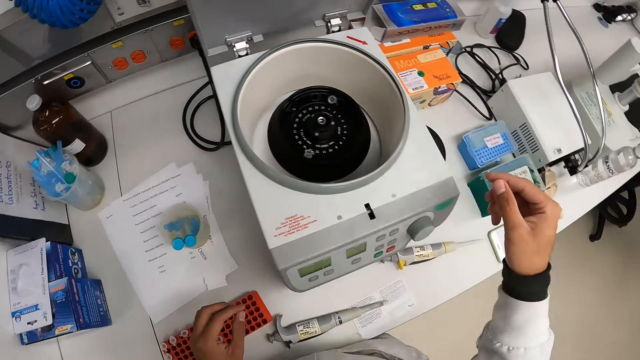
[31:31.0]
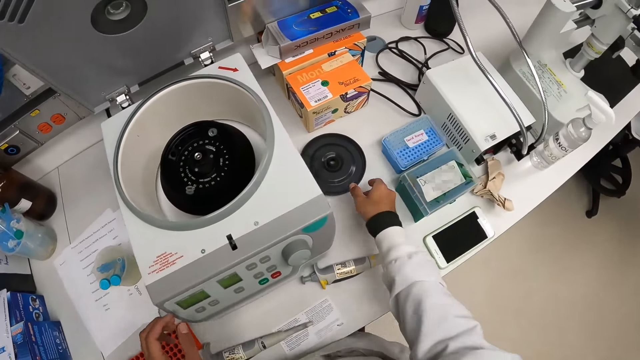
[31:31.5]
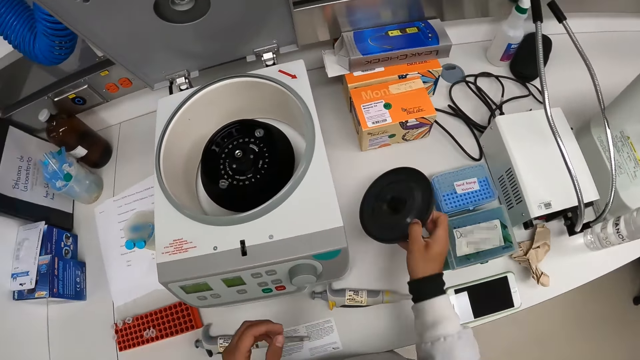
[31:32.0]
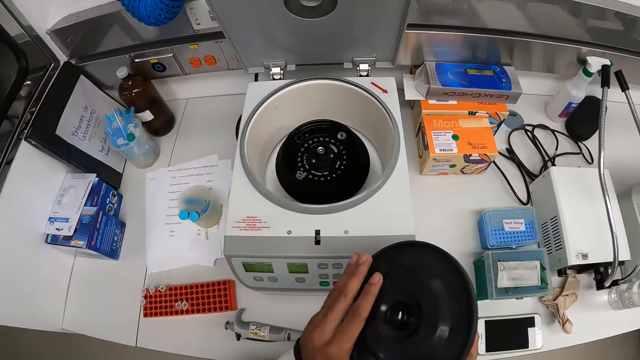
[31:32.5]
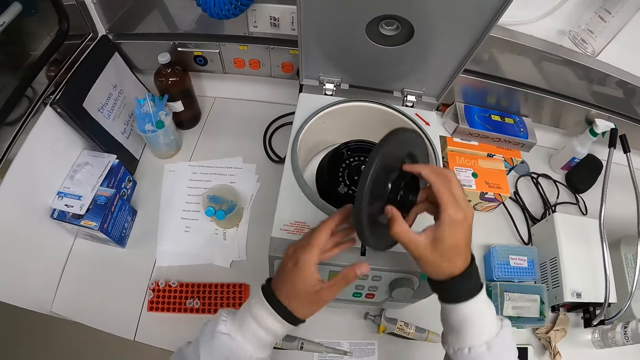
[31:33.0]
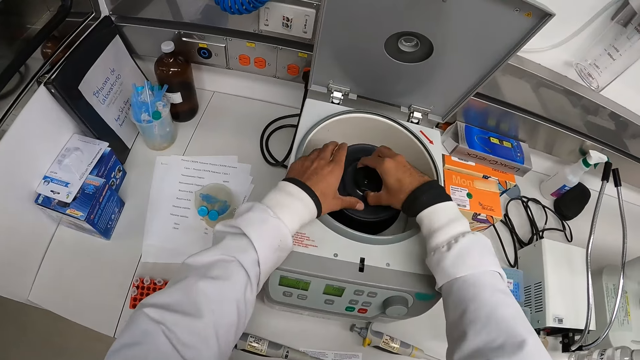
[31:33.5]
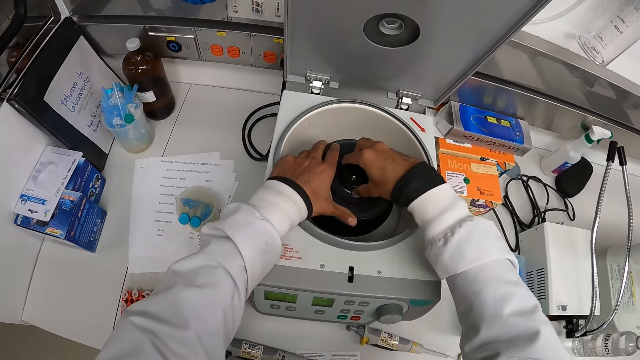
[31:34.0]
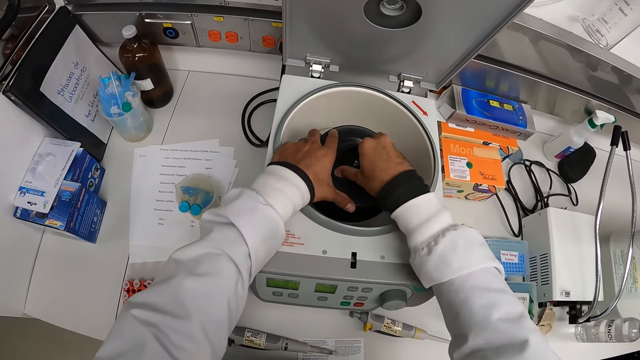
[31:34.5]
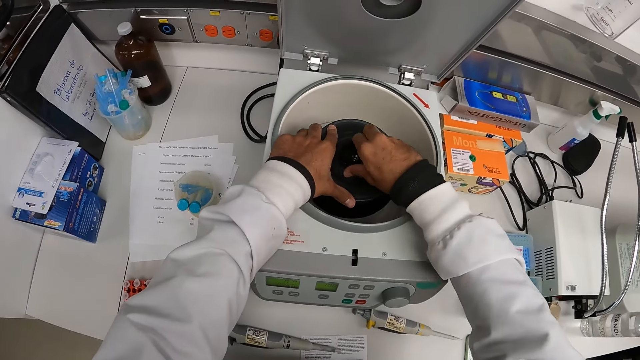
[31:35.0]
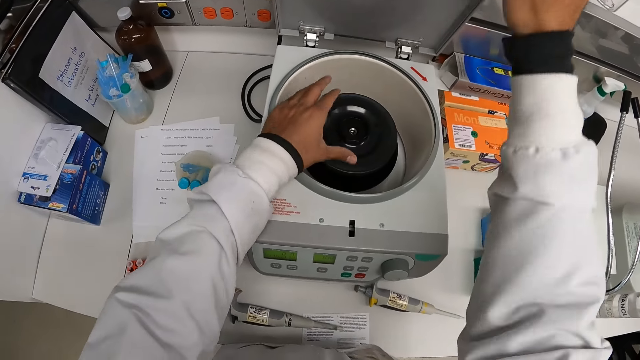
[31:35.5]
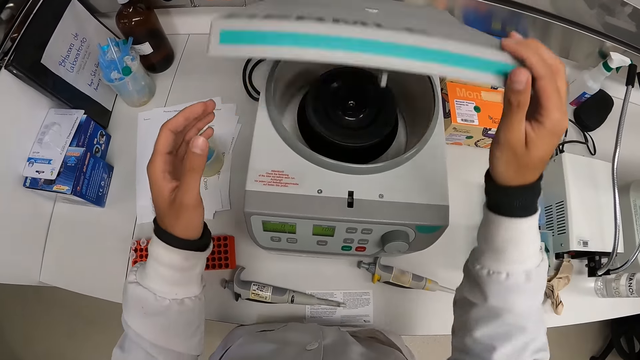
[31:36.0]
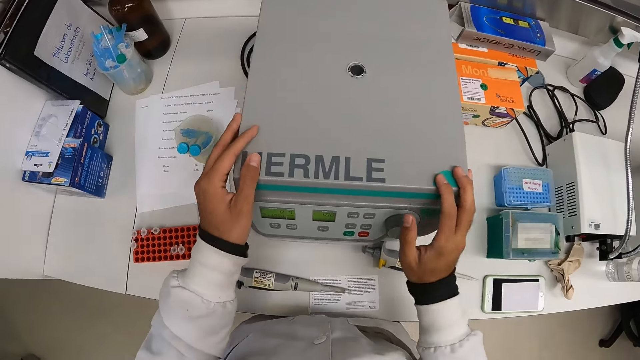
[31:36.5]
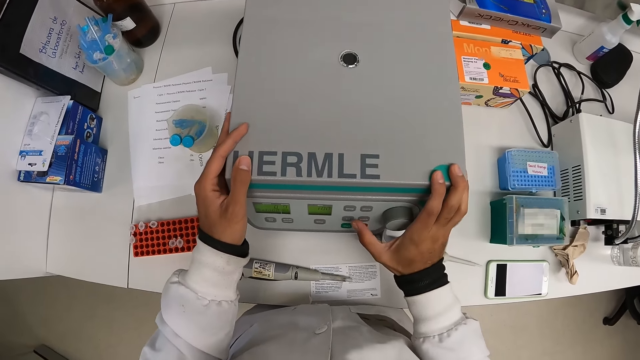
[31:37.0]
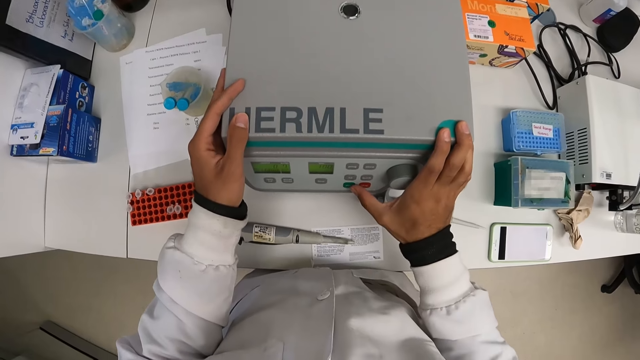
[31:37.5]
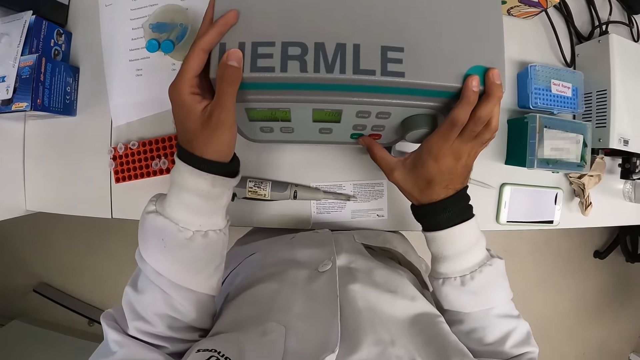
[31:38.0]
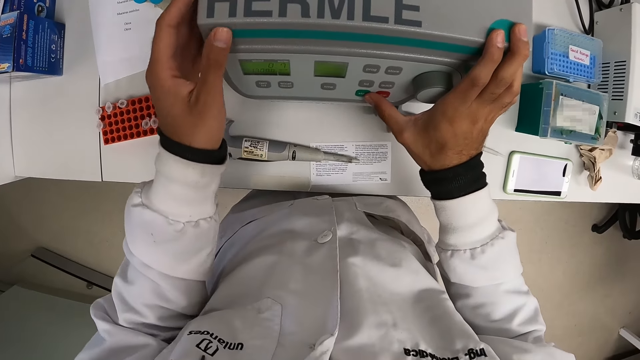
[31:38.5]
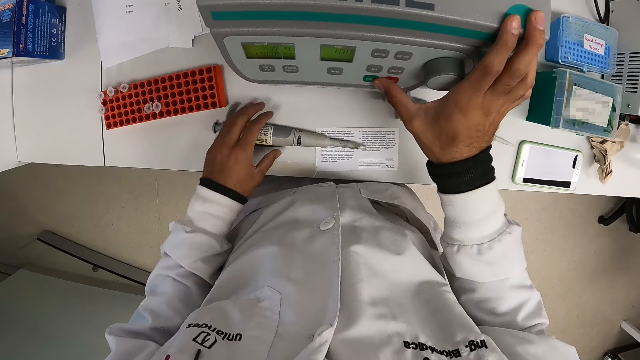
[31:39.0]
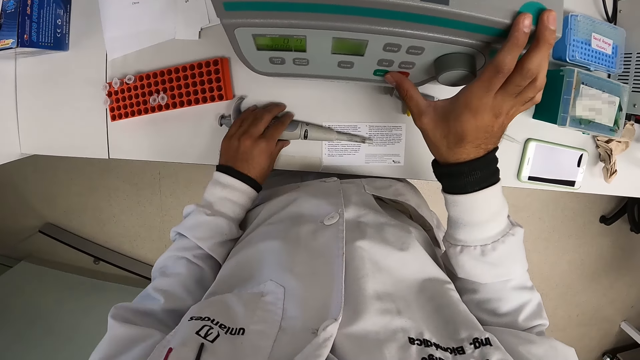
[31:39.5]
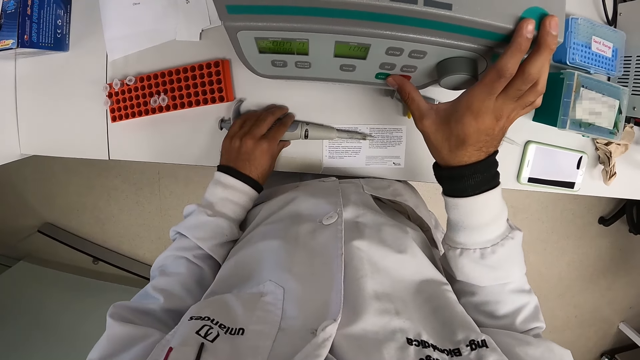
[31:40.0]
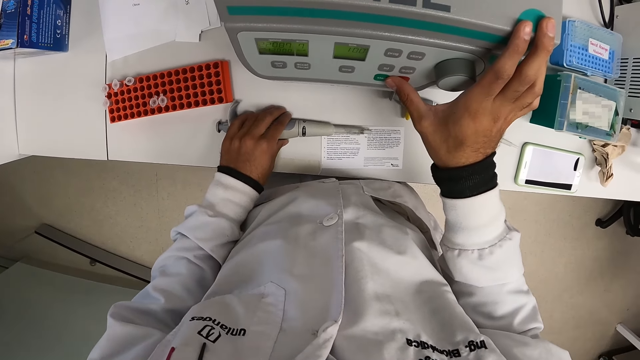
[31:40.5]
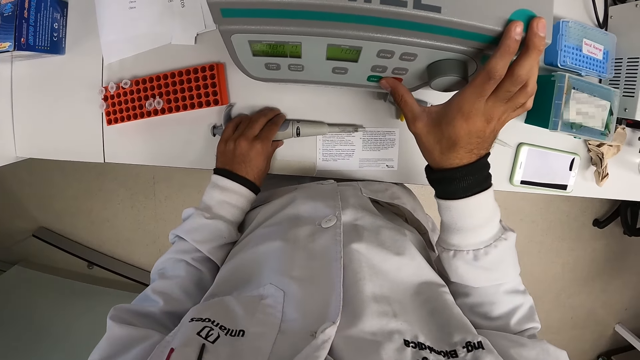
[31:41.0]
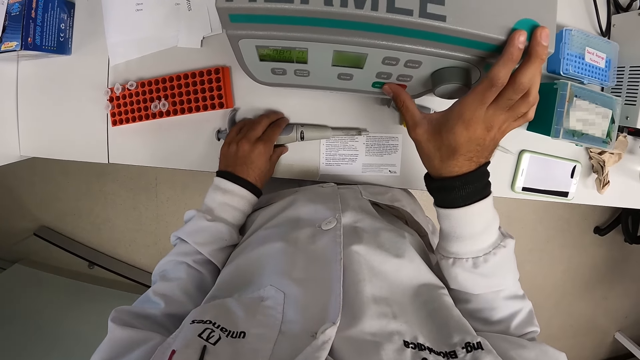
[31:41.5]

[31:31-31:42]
The camera wearer picks the rotor cover from the laboratory table with his right hand. He places the rotor cover in his right hand in the hermle centrifuge machine. He covers the centrifuge machine with his right hand. He operates the centrifuge machine with his right hand.

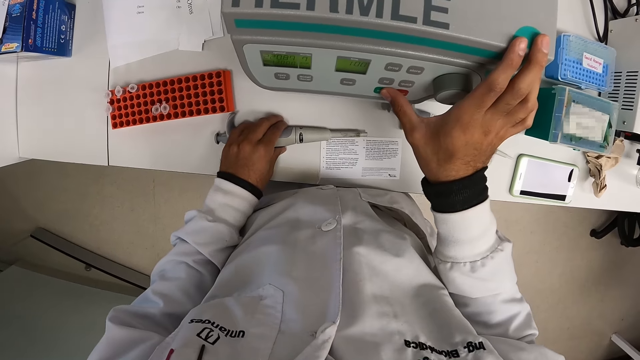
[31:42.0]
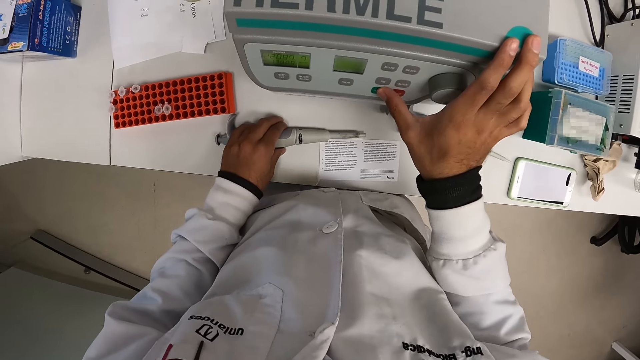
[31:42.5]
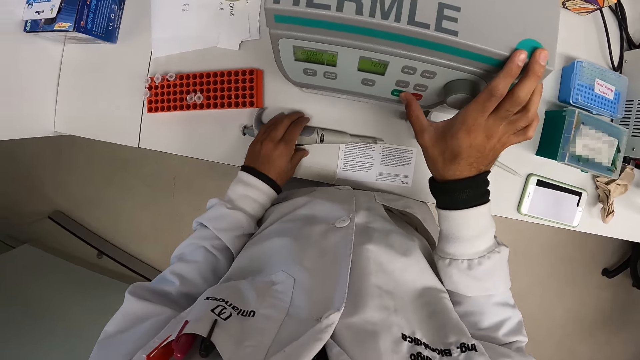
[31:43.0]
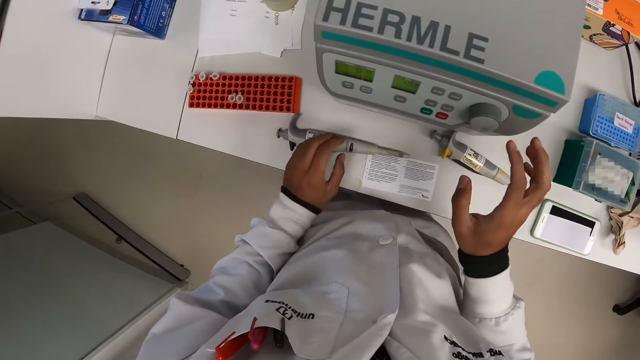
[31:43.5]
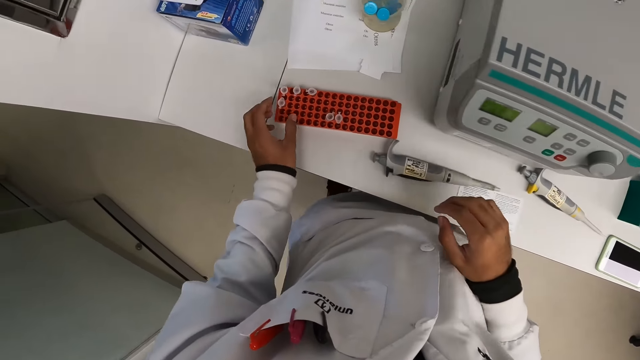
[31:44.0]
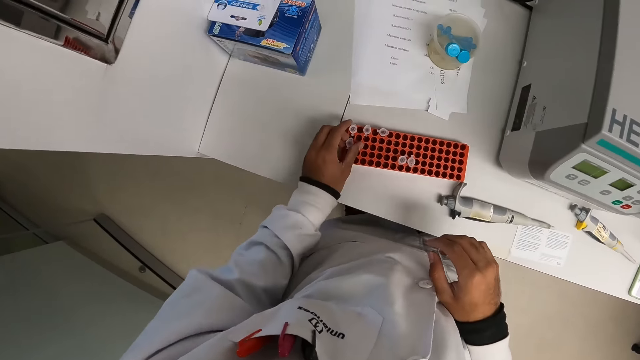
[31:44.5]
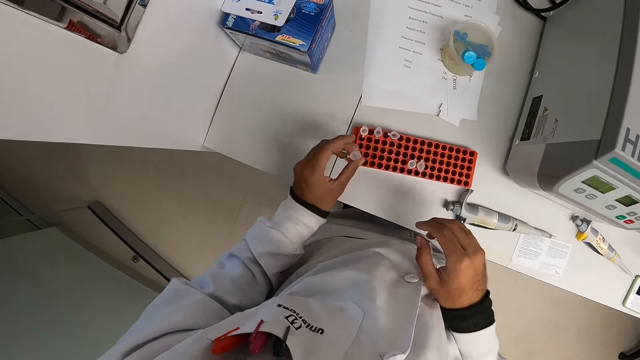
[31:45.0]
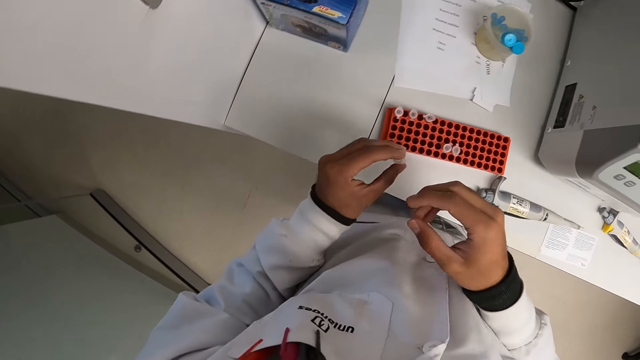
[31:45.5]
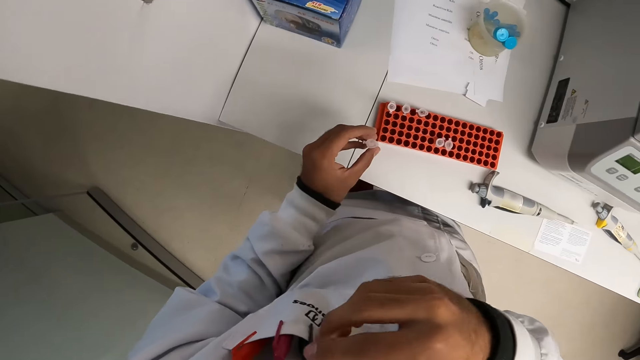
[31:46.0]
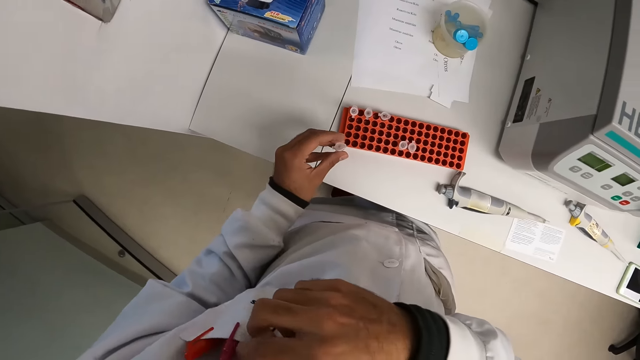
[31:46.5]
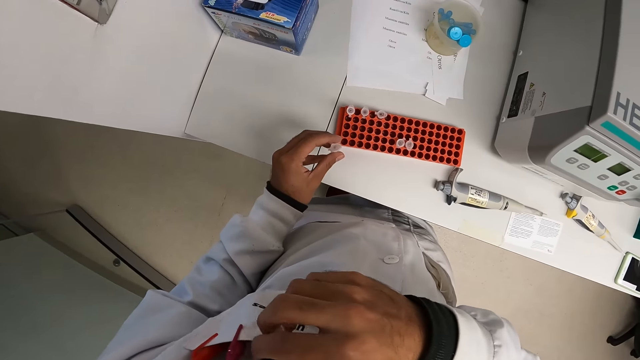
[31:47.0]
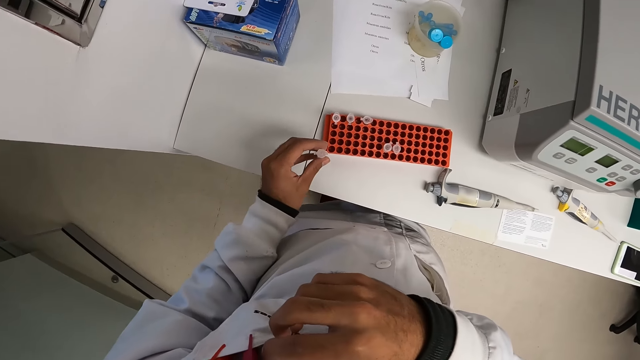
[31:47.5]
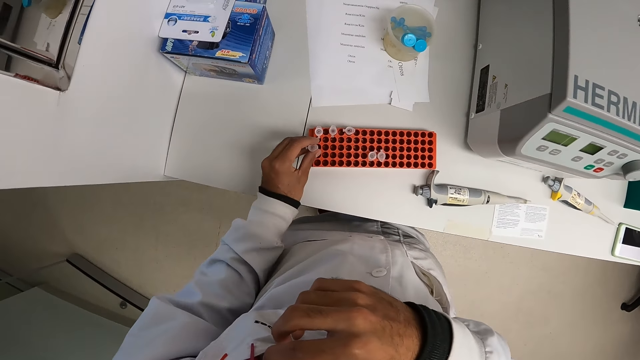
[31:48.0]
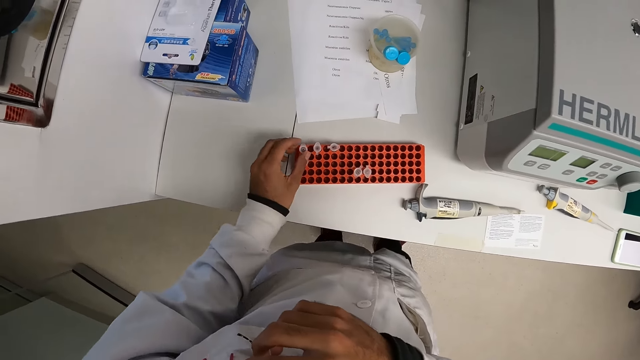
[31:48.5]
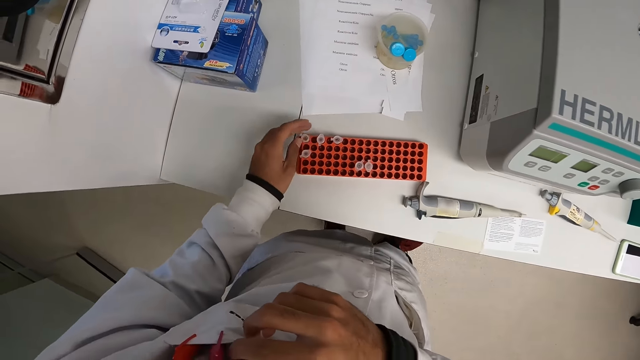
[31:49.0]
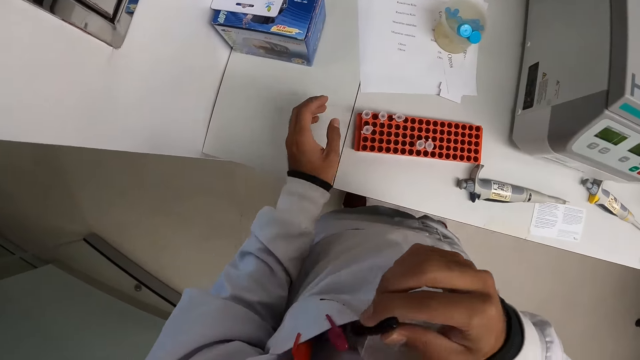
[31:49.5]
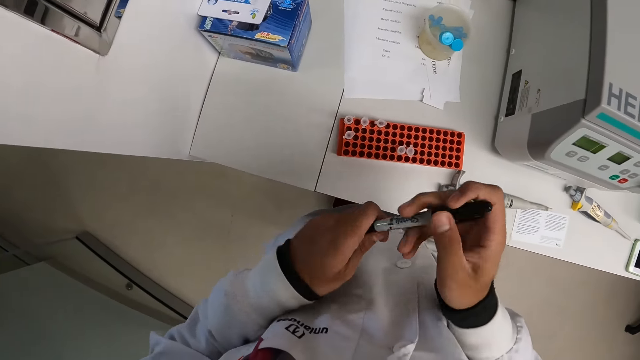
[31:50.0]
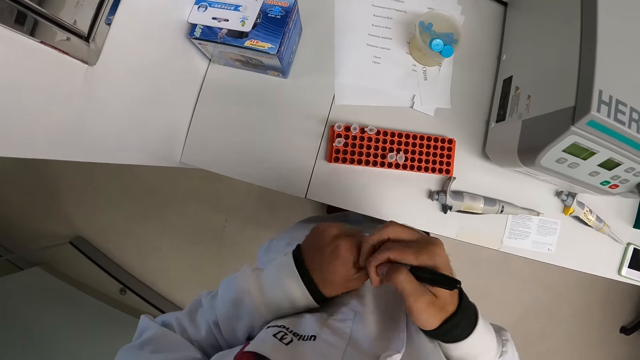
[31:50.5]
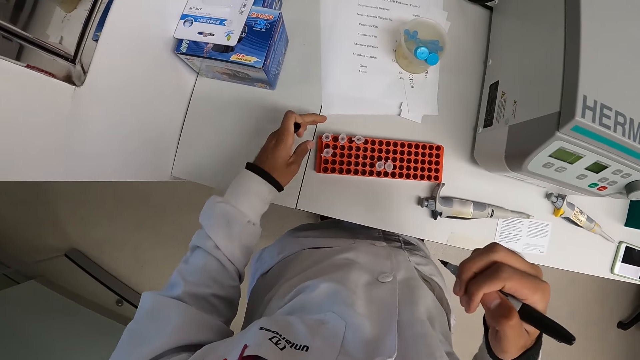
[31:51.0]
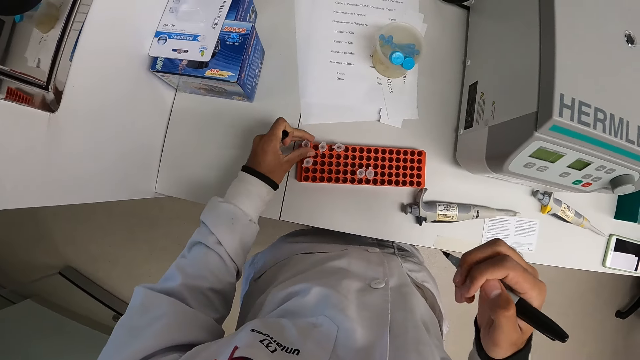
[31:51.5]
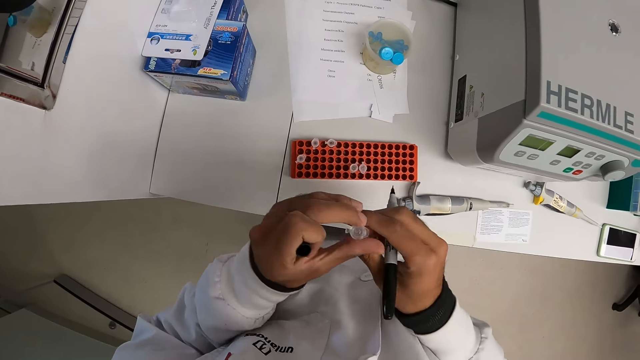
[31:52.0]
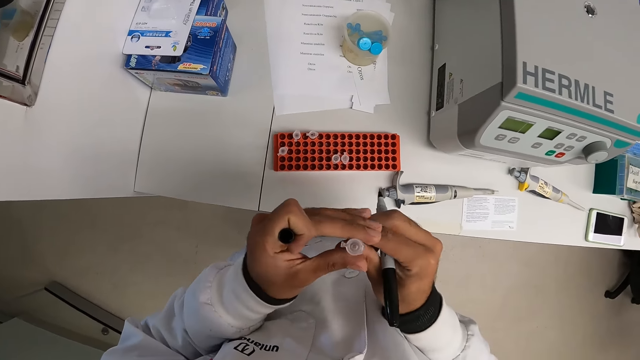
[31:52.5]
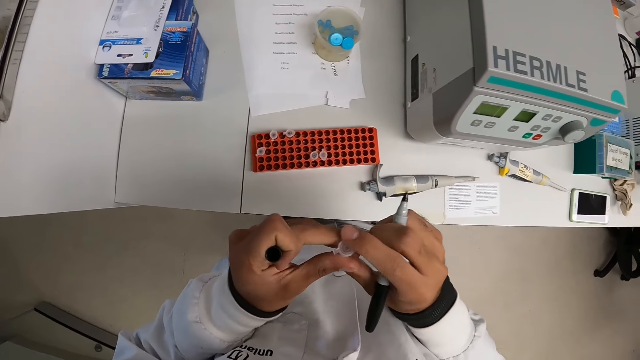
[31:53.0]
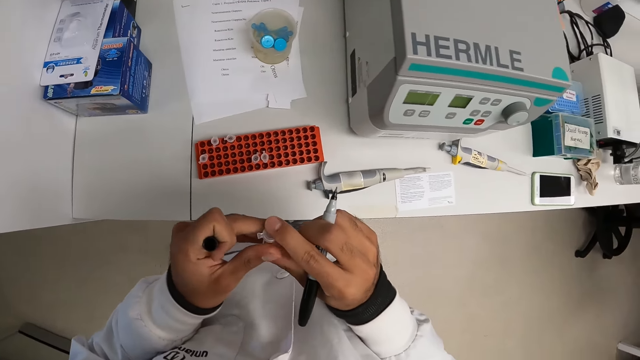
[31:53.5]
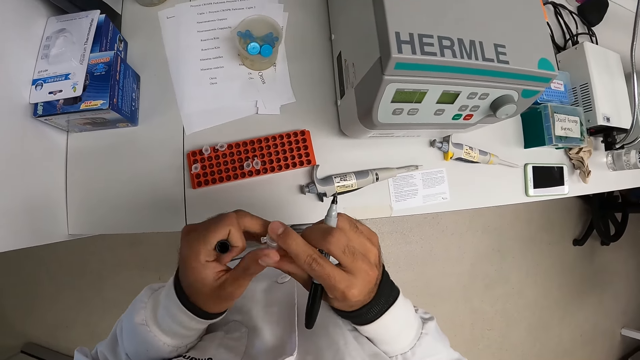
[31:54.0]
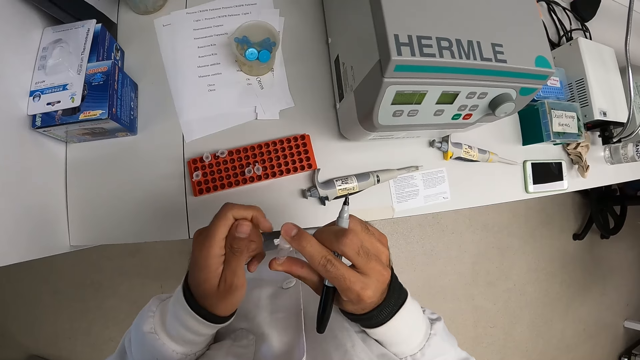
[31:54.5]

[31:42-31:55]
The camera wearer picks the microtube from the microtube rack on the laboratory table with his left hand. He removes a marker pen on the laboratory coat. He touches his chest pocket with his right hand. He drops the tube in the tube rack with his left hand. He touches a tube in the tube rack with his left hand. He looks at the test tube in the test tube holder. He brings out the marker from his chest pocket with his right hand. He holds the marker with both hands. He removes the marker cap with his left hand. He picks the tube from the tube rack with his left hand. He holds the tube with both hands.
